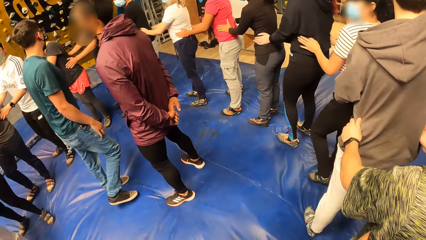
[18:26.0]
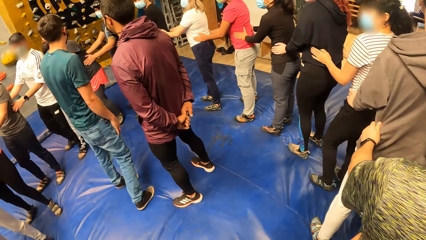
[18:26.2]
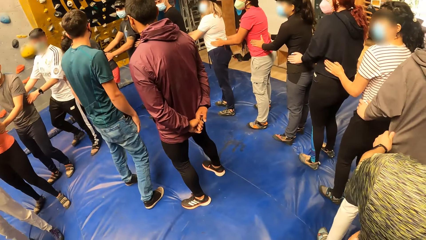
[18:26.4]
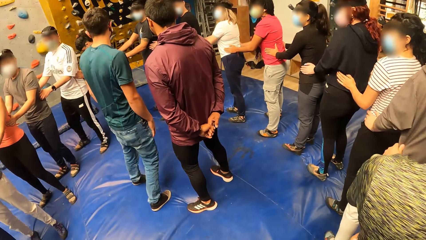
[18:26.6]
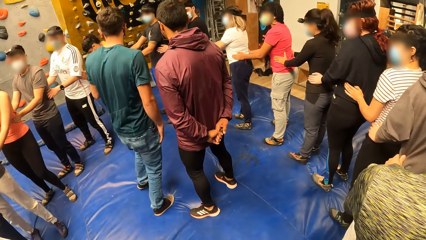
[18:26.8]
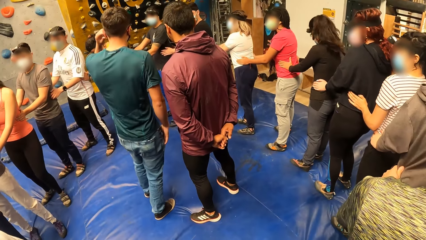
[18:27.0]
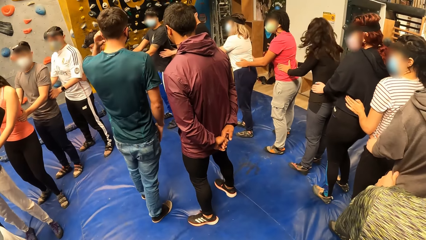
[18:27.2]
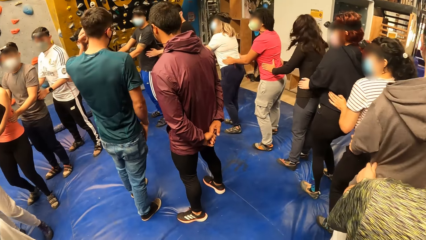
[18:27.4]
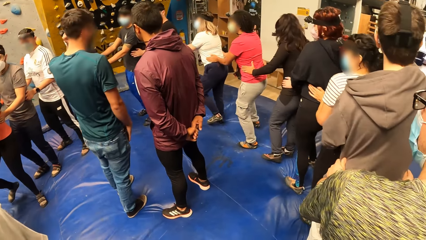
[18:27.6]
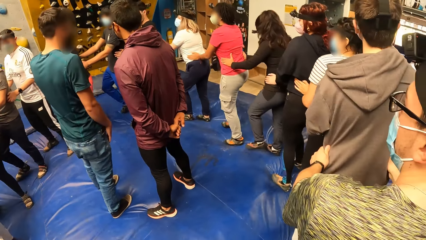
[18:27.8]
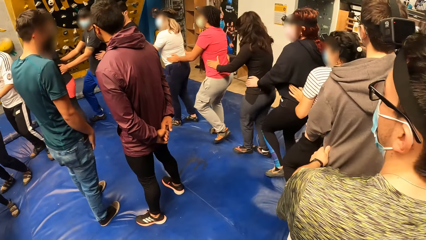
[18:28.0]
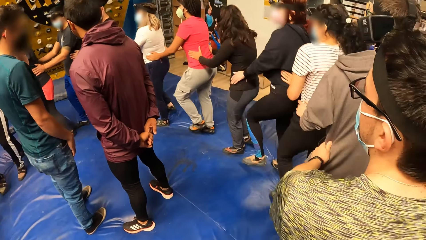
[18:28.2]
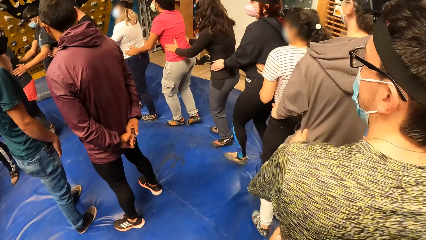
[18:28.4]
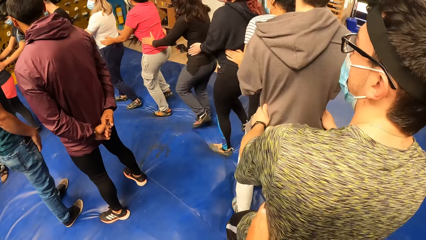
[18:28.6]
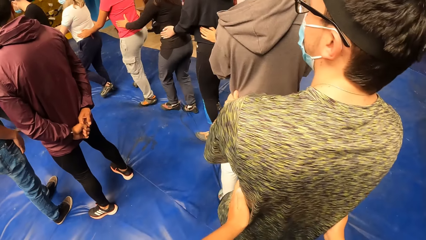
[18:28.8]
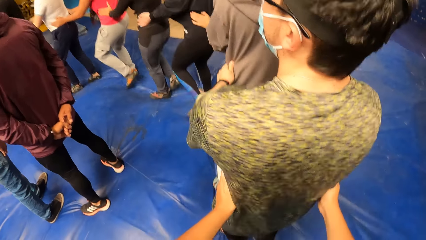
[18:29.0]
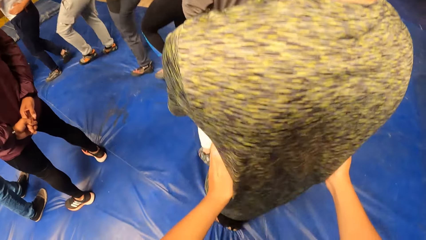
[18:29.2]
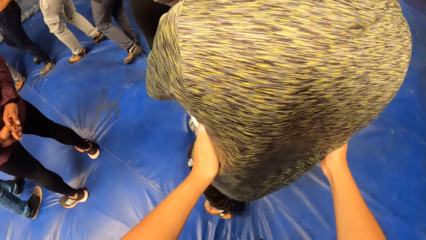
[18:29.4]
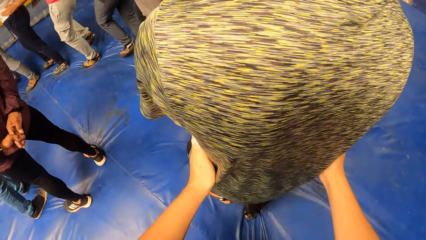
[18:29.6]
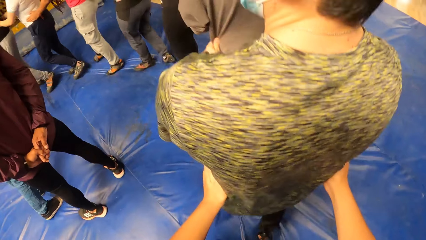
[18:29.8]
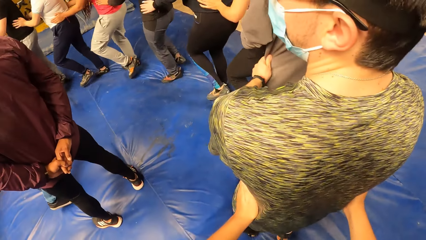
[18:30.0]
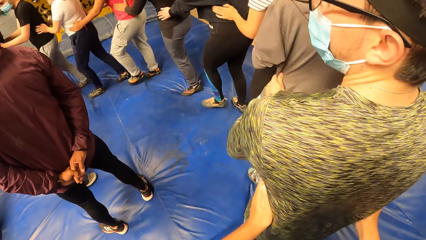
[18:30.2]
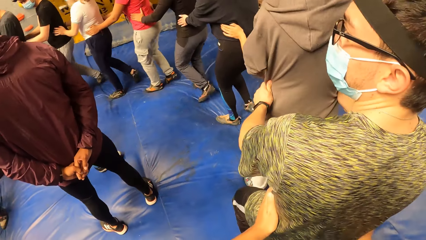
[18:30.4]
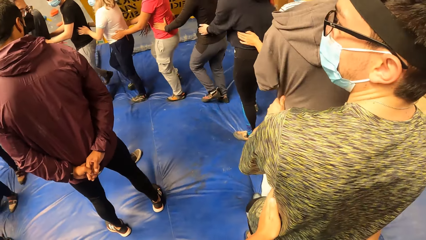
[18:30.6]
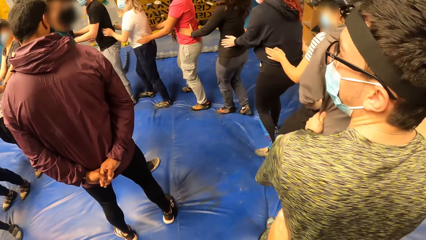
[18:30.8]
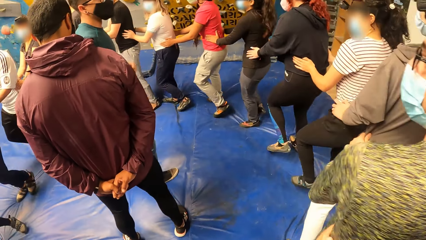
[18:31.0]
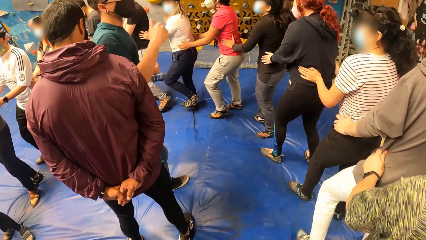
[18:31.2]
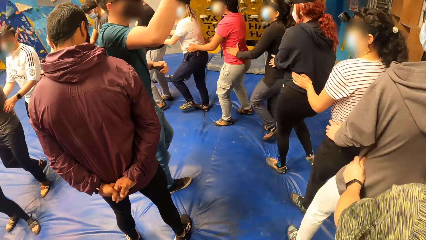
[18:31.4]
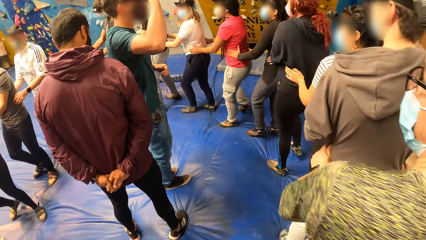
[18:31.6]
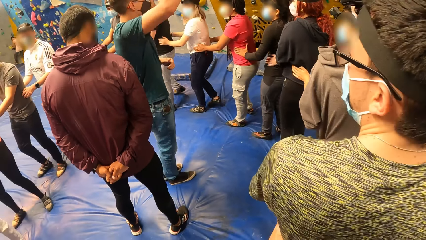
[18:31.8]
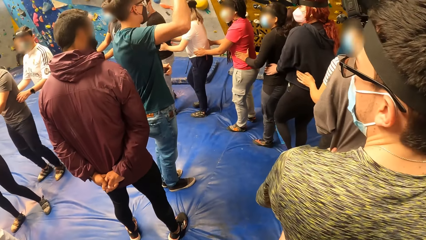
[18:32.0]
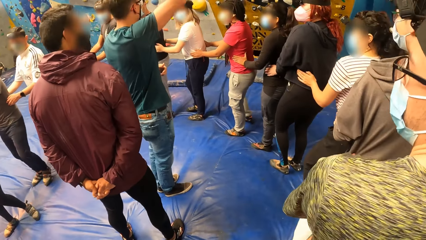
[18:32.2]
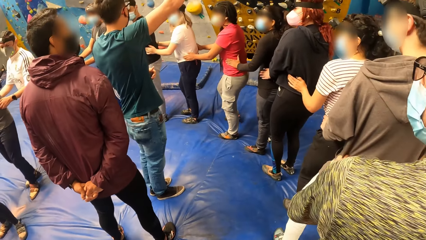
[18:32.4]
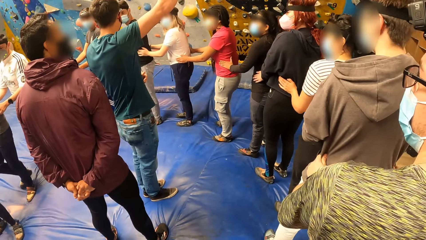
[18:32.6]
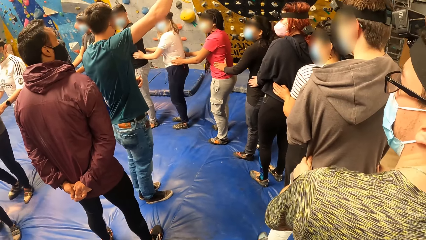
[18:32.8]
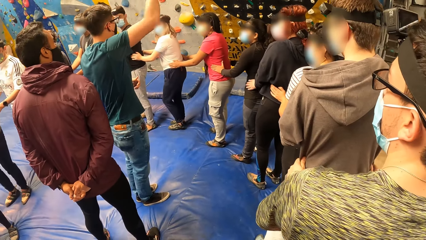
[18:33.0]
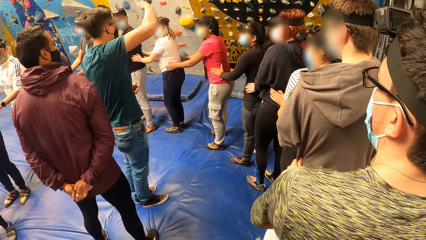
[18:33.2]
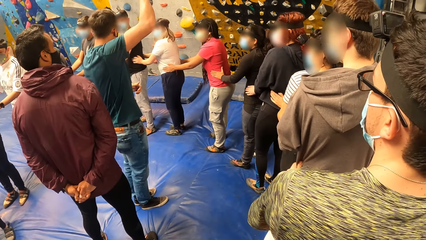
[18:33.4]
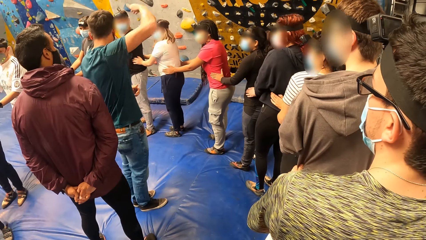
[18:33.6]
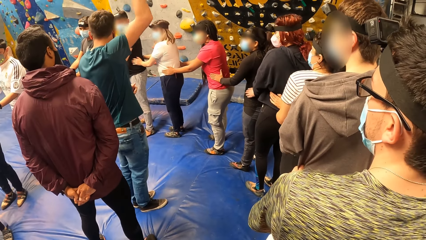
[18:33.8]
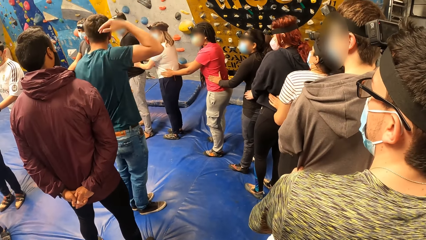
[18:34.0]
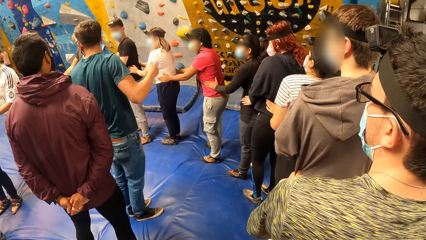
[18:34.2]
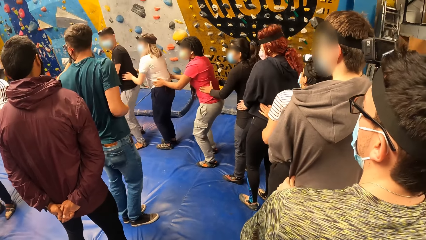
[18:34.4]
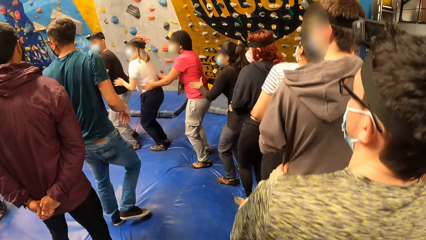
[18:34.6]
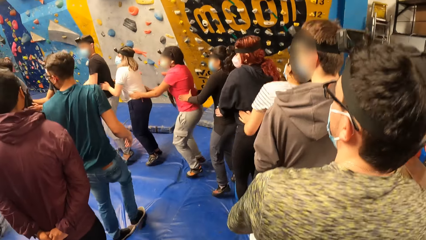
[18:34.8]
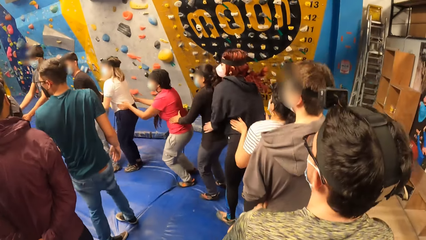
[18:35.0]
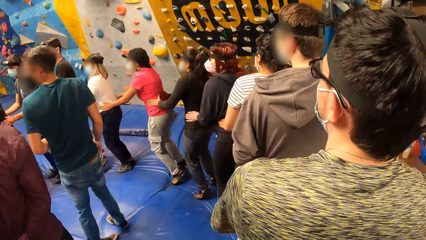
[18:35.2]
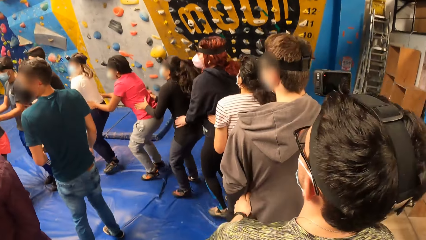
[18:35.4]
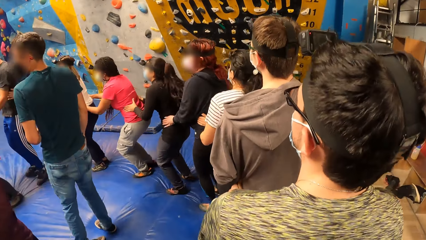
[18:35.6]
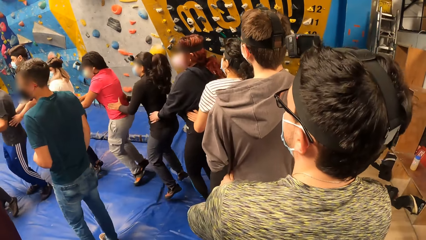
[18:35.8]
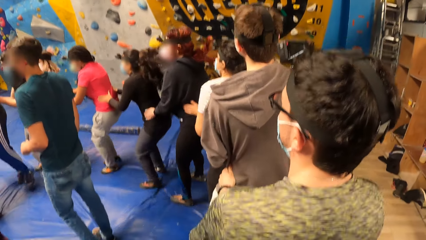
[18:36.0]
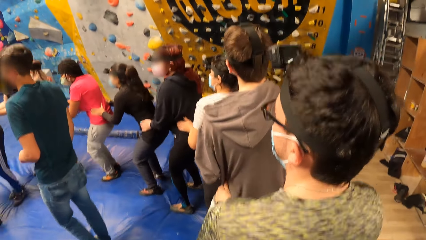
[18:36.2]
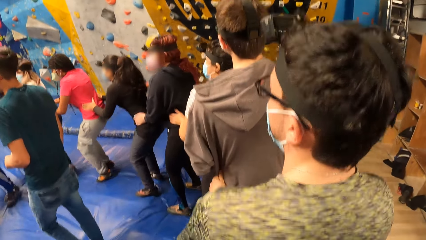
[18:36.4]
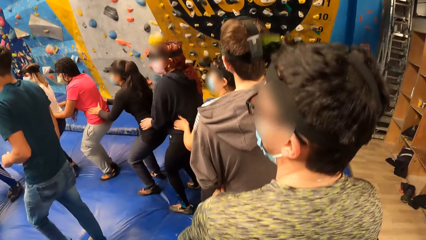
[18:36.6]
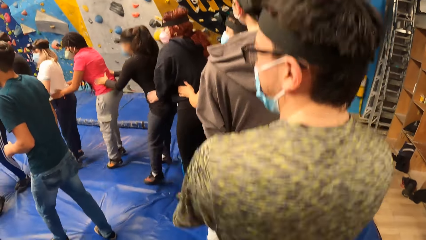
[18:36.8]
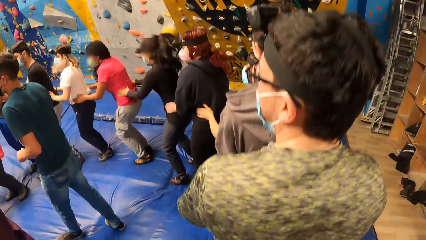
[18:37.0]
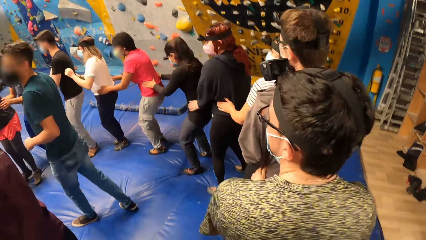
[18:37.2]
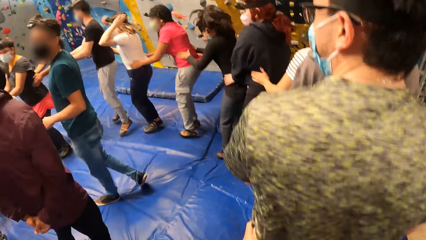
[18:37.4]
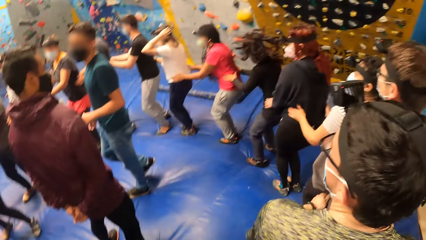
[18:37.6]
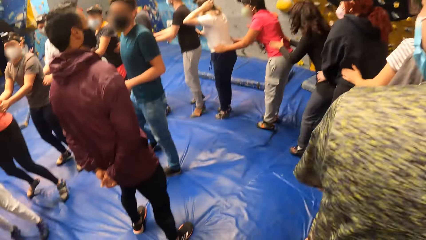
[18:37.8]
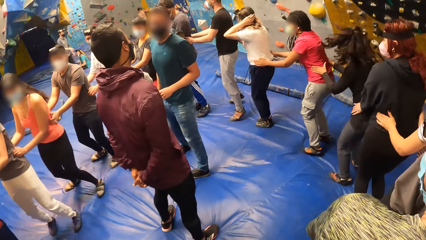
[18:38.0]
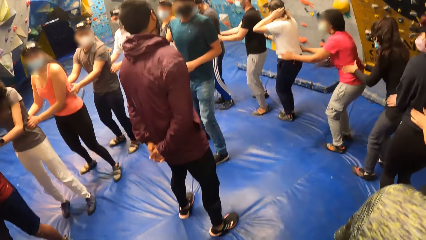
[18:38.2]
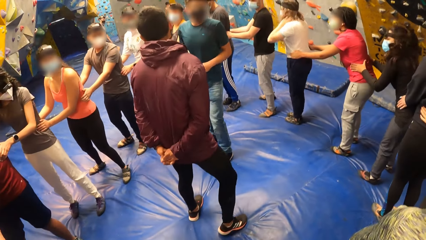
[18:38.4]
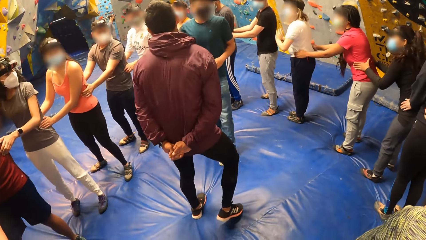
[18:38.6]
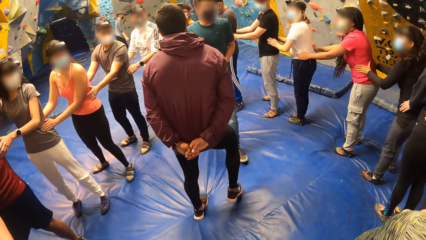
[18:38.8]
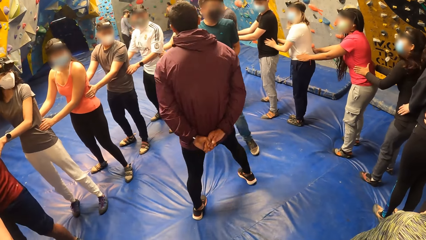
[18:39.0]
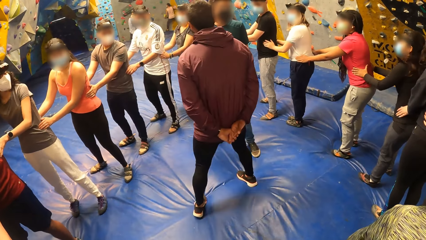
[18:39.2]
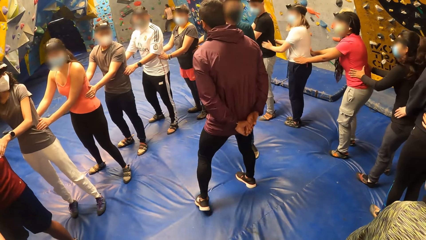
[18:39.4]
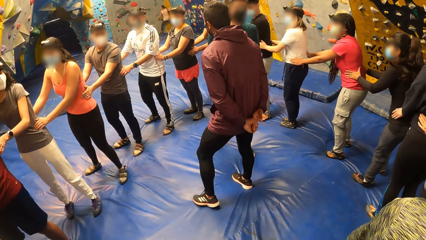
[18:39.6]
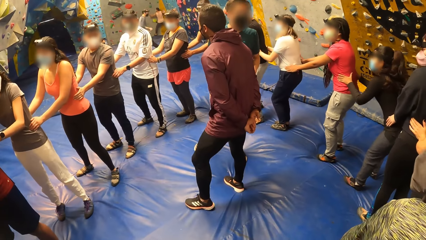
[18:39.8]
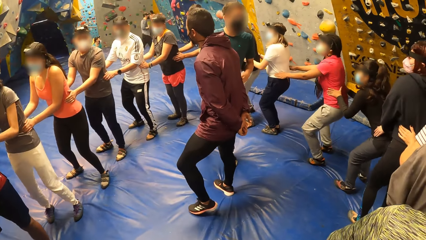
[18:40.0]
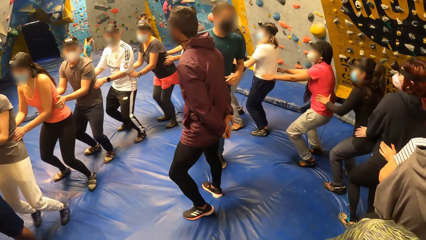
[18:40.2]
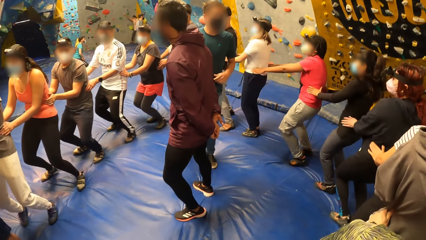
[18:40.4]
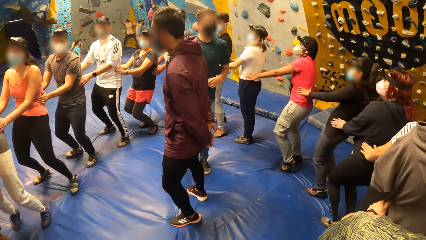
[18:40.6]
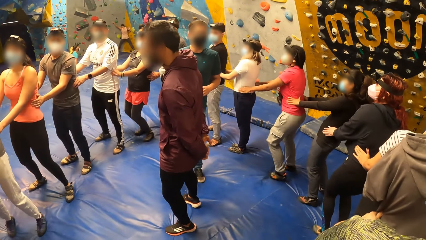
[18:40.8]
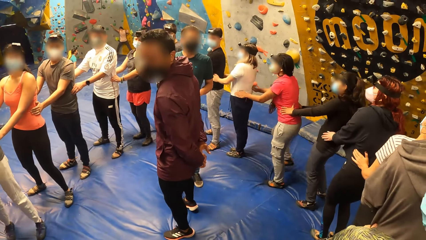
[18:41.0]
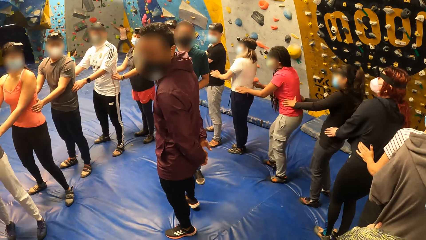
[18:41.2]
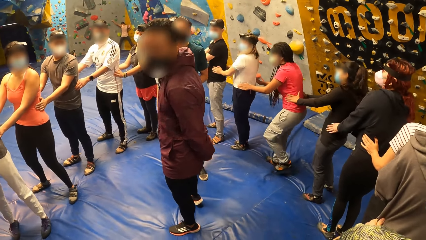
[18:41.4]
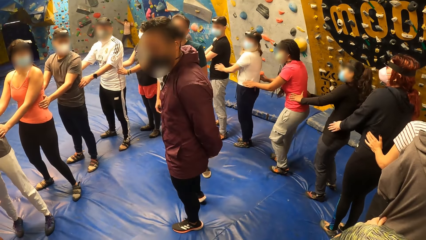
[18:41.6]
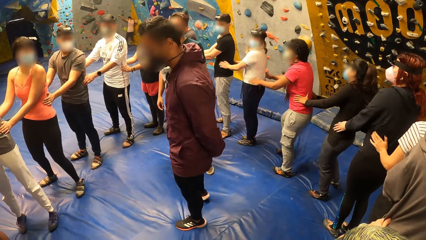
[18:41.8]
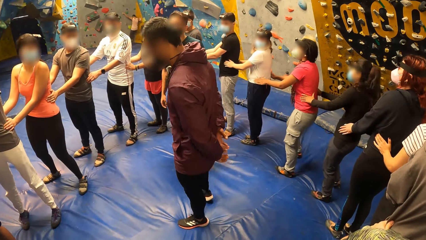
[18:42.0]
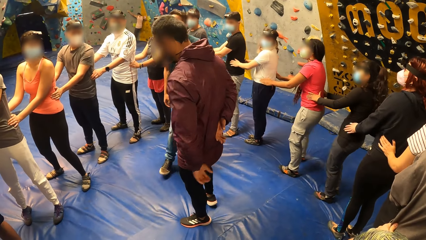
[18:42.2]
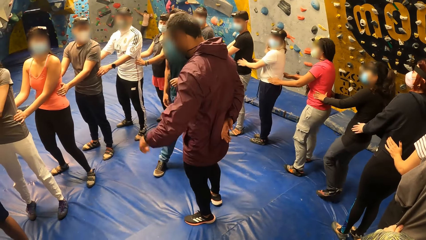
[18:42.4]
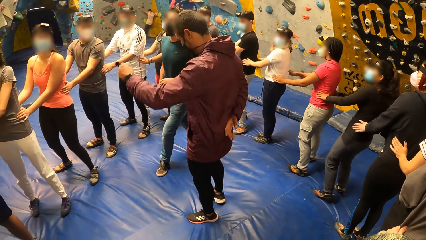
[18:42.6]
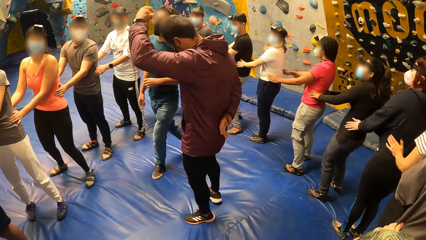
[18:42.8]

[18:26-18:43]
The camera wearer looks at the second man. They walk on the mattress. The second man raises his right hand. The camera wearer jumps on the mattress with a group of people in the gym and both hands on the waist of the third man. They look at the second man. They bend with both hands on the waist of the third man.
